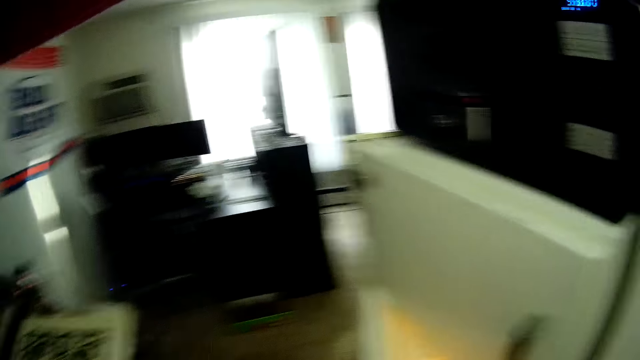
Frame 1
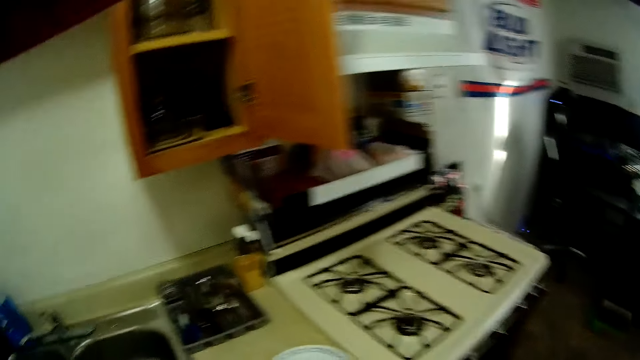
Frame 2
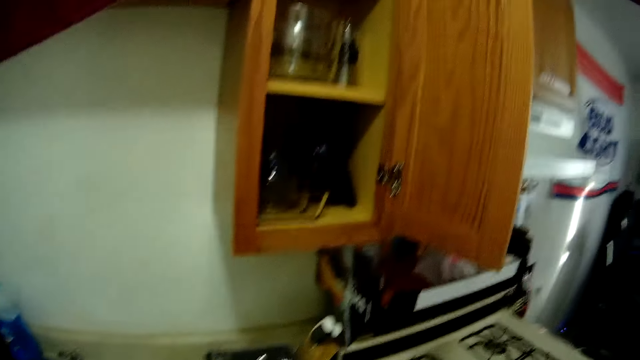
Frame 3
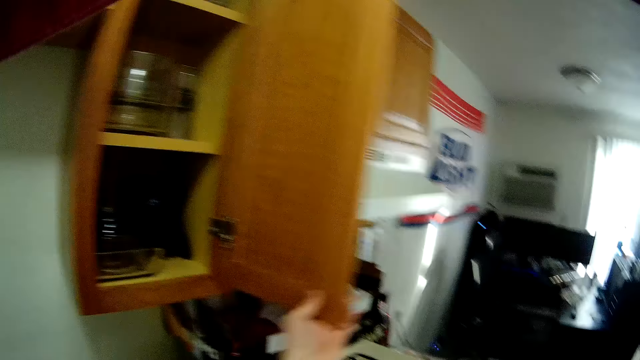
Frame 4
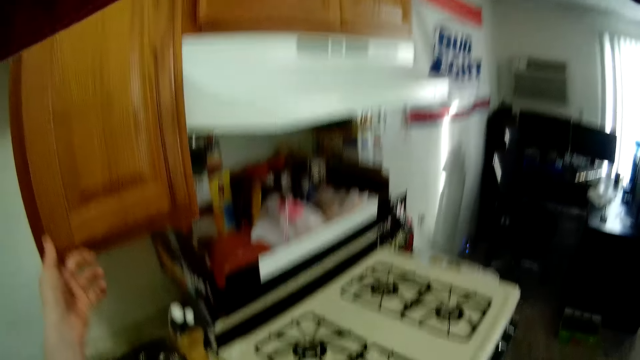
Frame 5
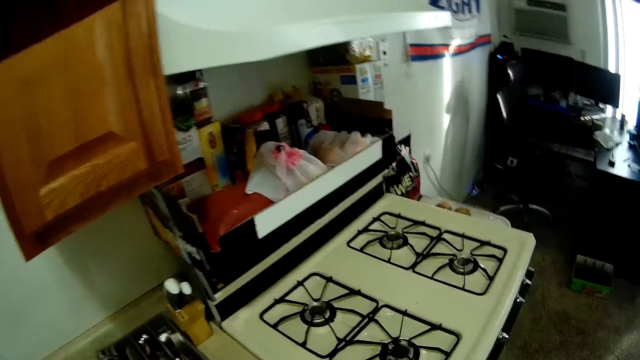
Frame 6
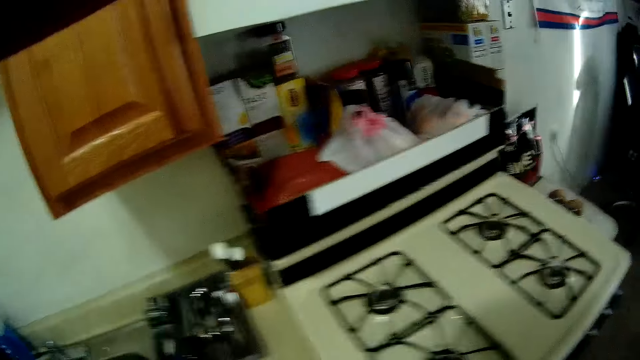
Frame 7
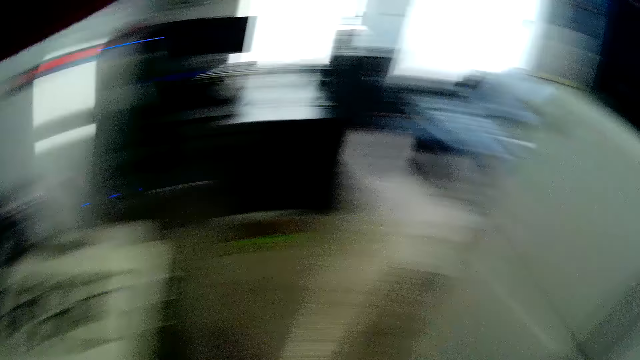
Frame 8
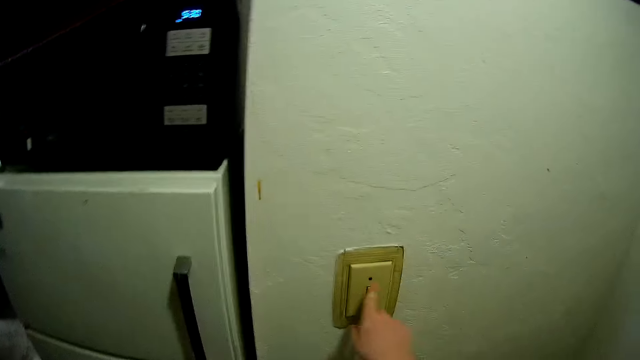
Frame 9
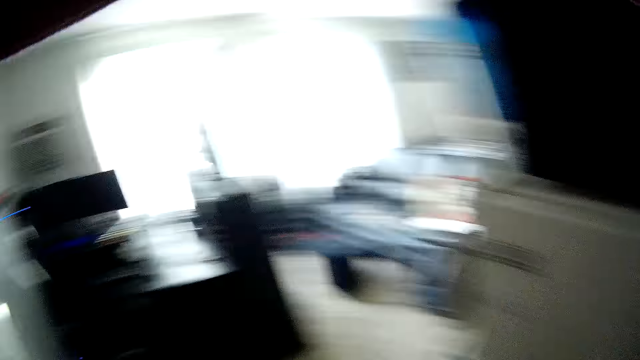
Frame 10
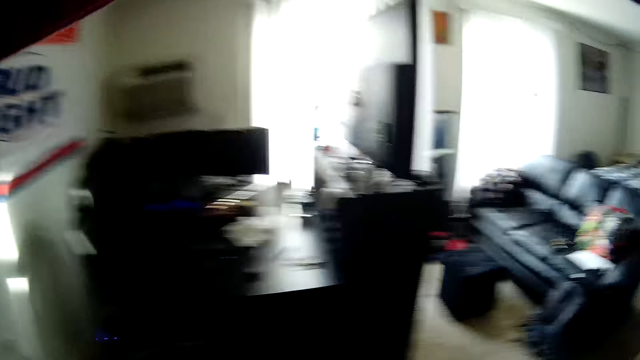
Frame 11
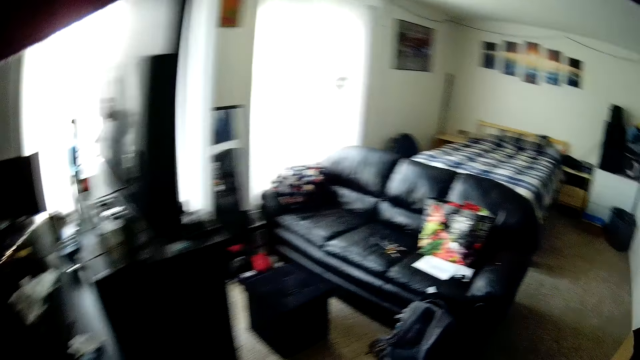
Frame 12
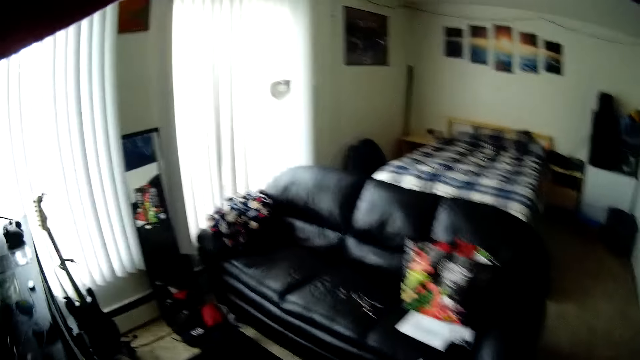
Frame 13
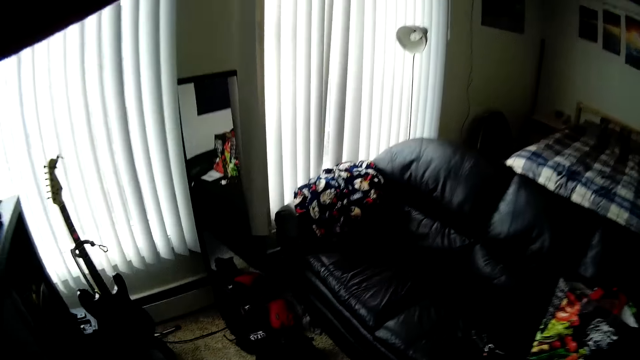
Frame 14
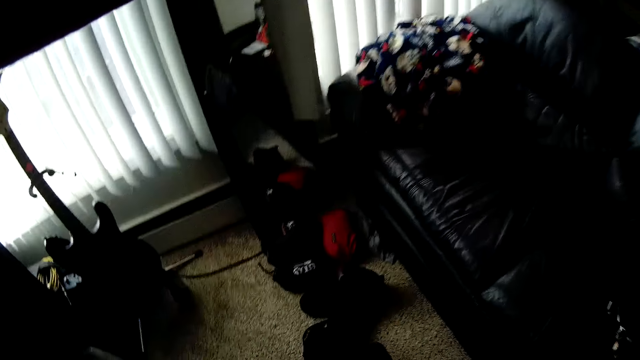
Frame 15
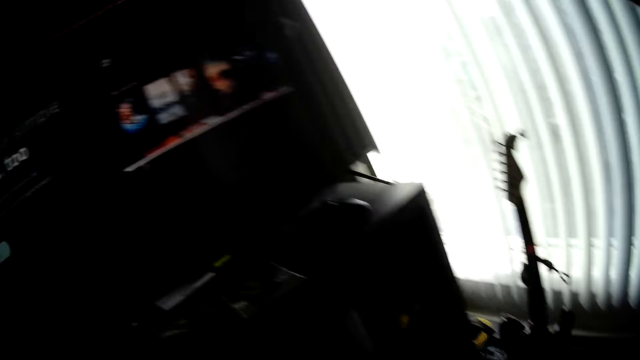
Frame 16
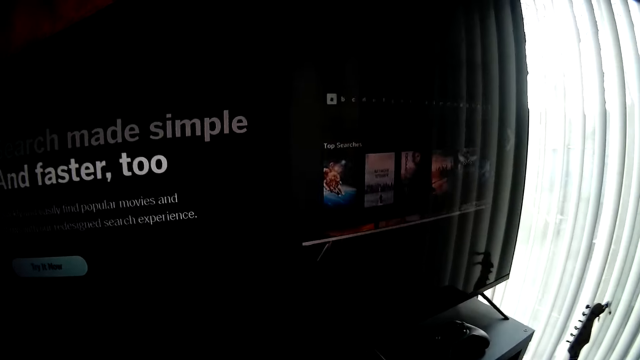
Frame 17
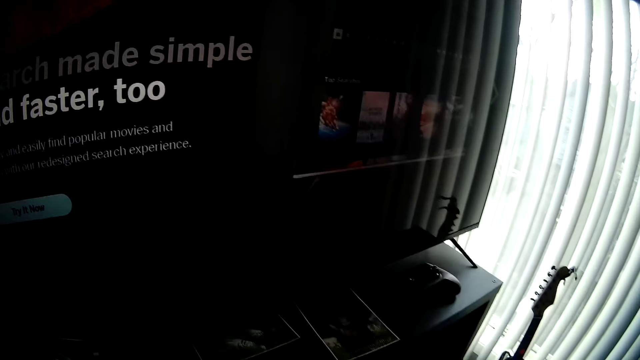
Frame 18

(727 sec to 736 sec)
The camera wearer closes the fridge. They close the cupboard. They turn off the light in the kitchen. They walk away from the kitchen. They walk in the room.

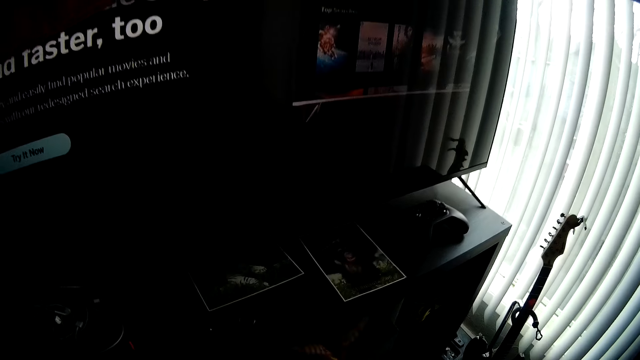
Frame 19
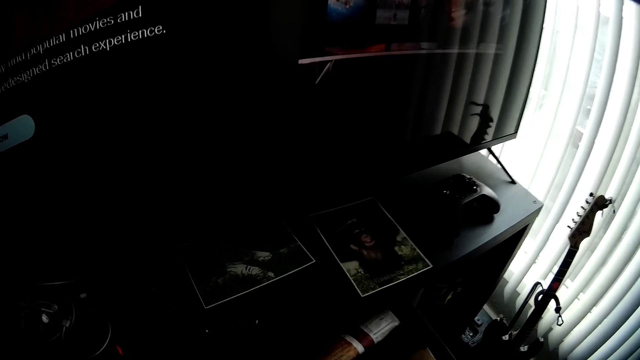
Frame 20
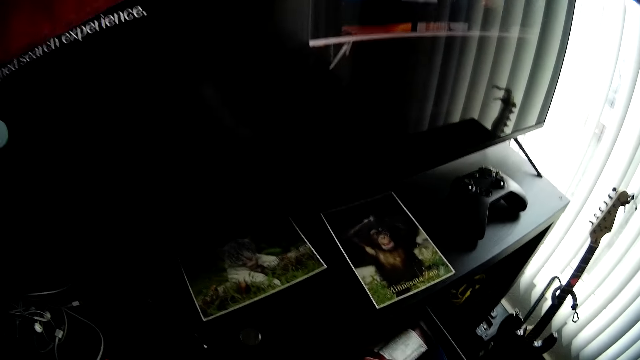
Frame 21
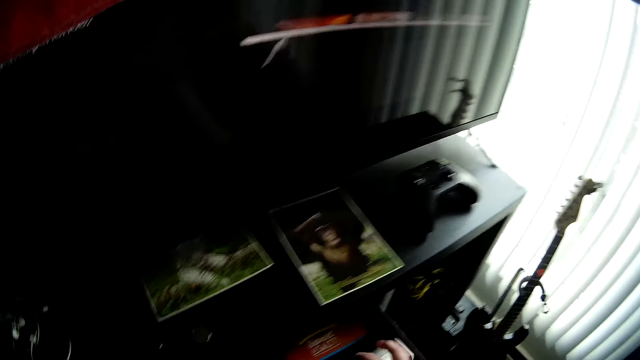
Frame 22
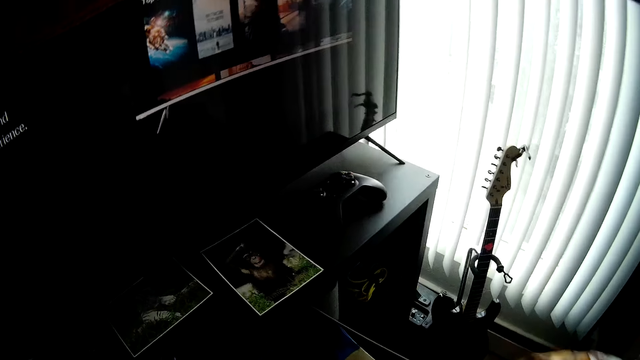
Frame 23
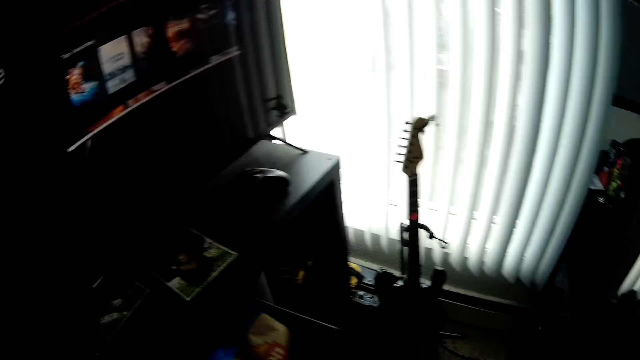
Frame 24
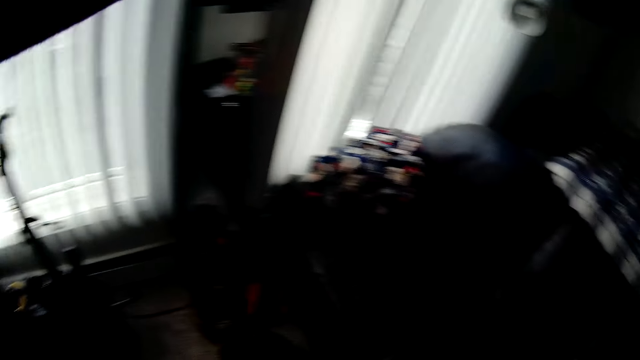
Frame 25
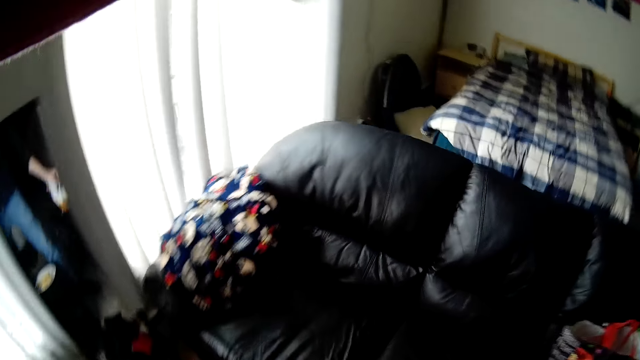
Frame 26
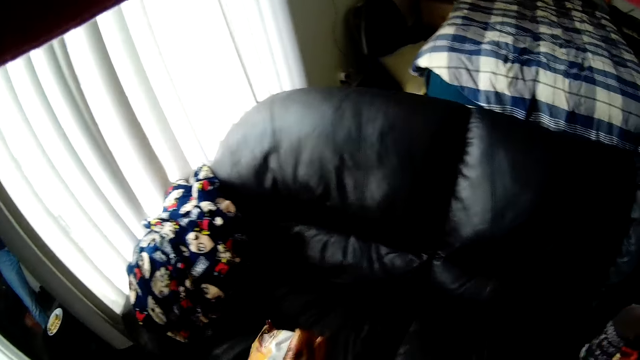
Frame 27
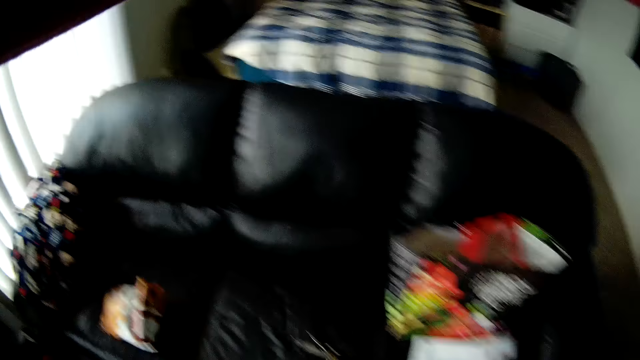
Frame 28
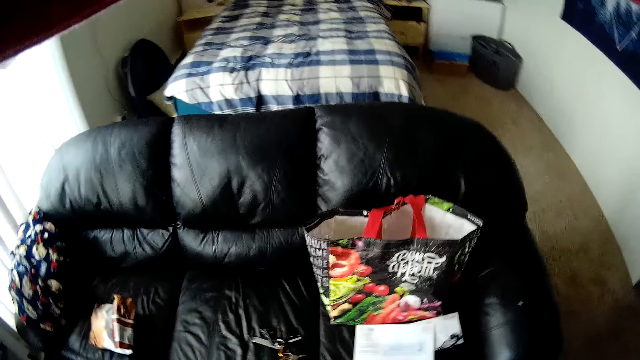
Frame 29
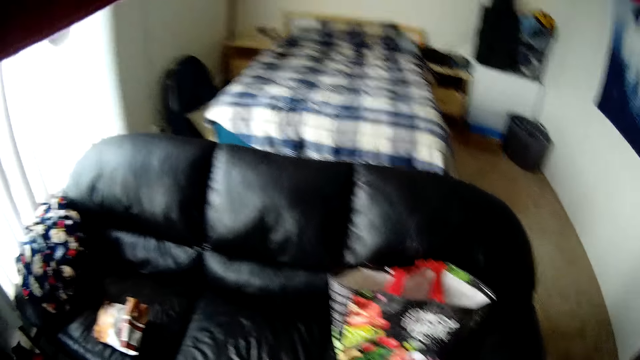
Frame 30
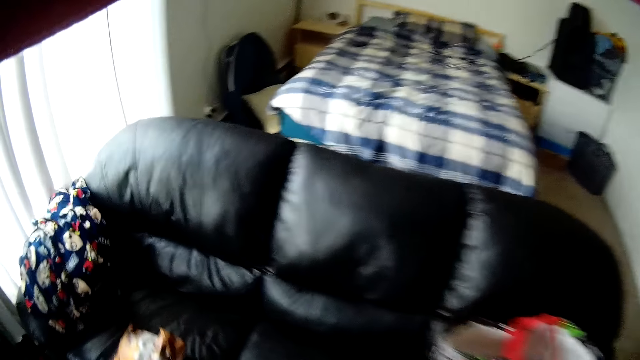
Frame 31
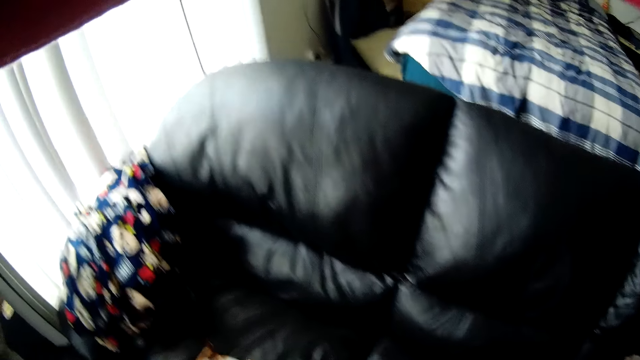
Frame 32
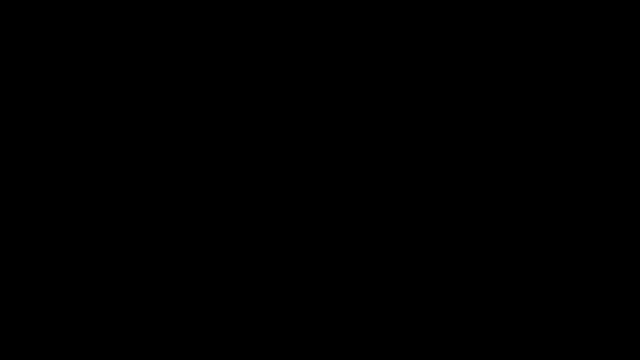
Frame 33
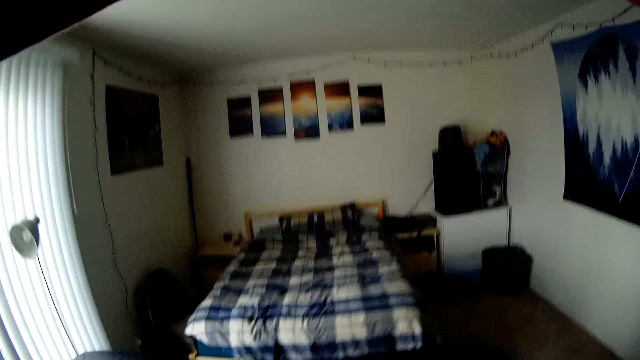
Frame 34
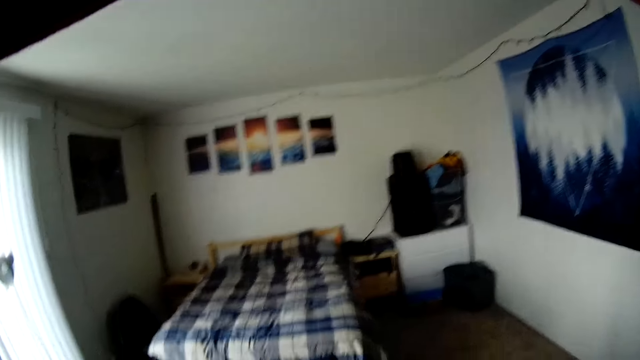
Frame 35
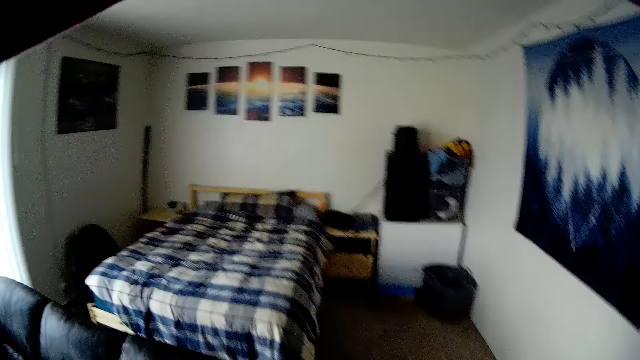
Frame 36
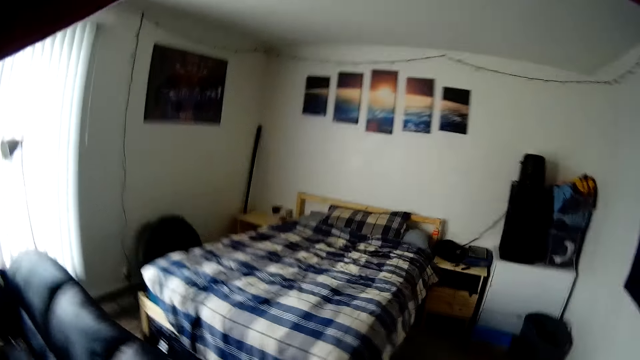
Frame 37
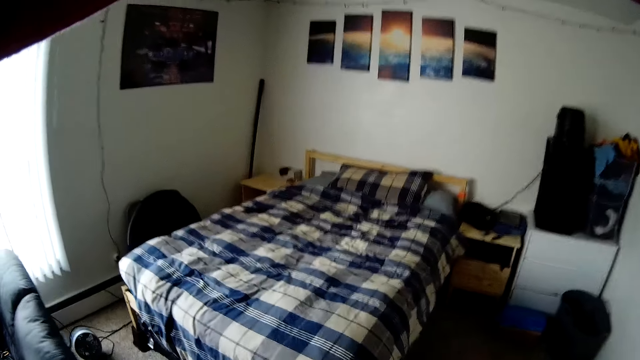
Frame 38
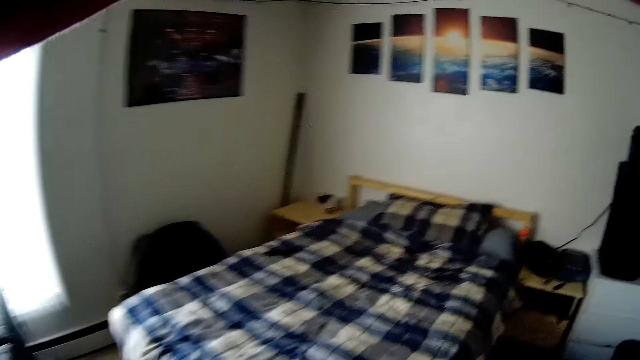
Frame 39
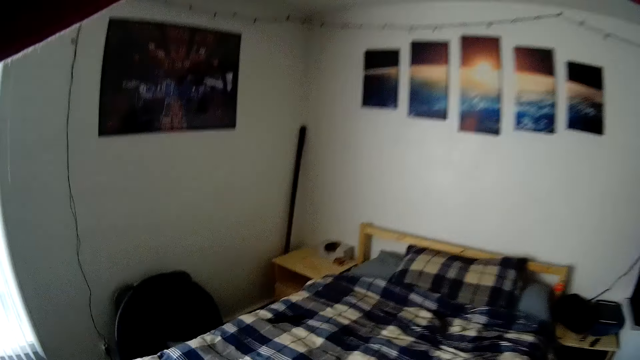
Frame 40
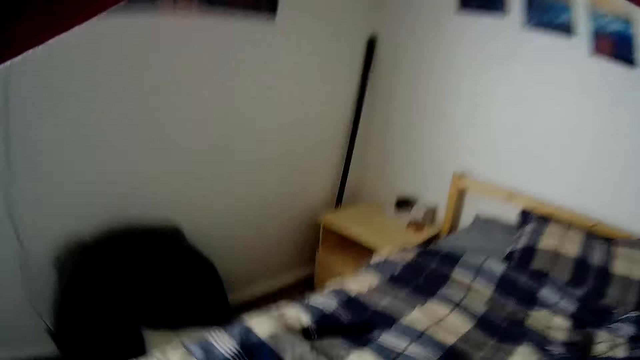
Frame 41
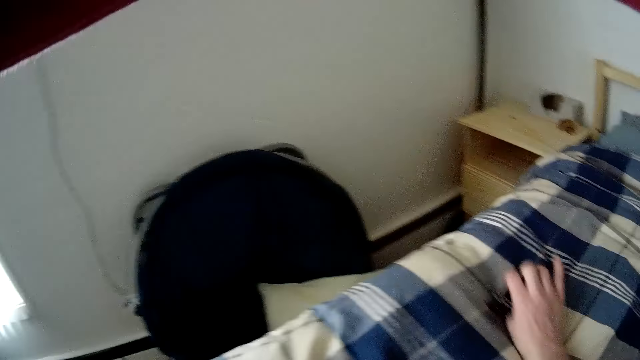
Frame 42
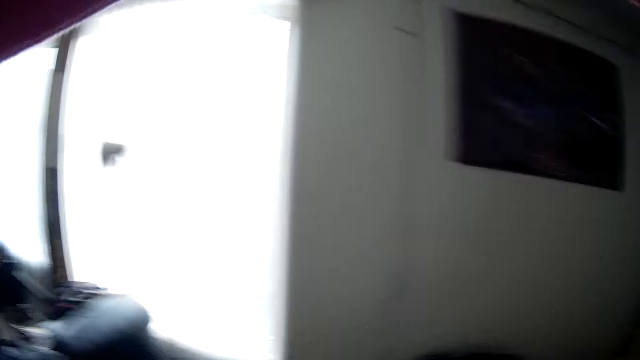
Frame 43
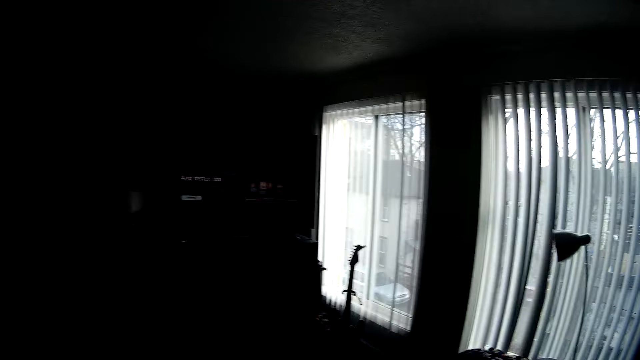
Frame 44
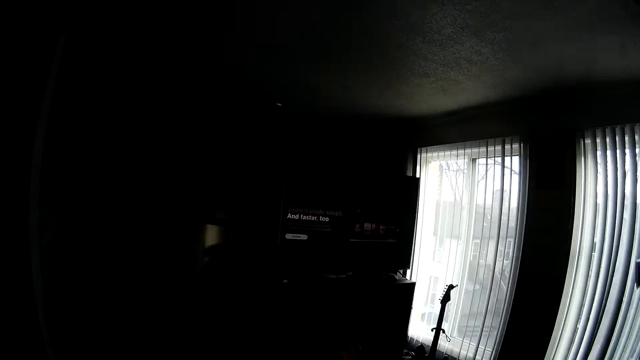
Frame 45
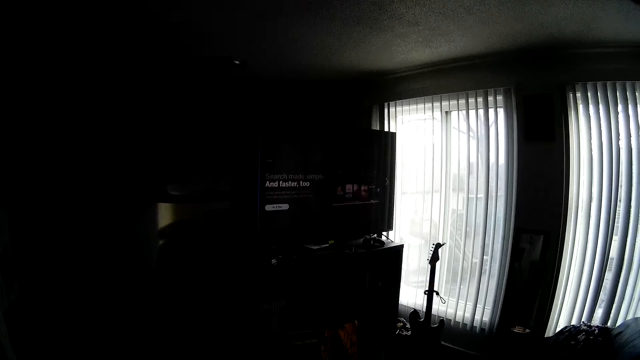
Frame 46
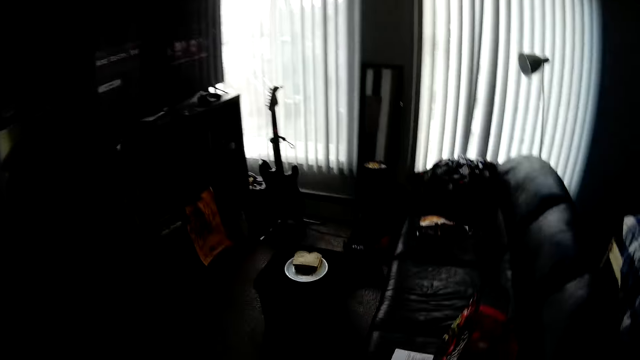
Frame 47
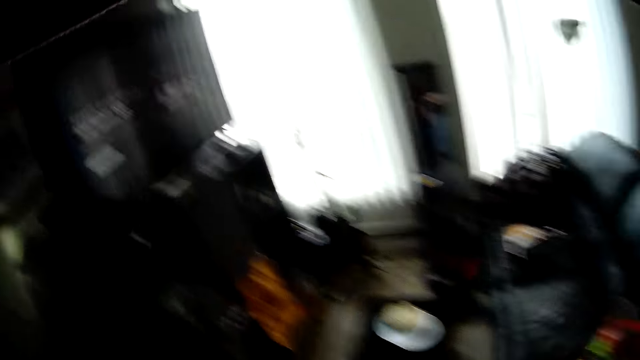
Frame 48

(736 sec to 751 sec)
The camera wearer opens a drawer. They pick up a magazine. They put the magazine on the couch. They look around the room. They walk in the room. They pick up a remote control from the mattress. They walk in the room.
